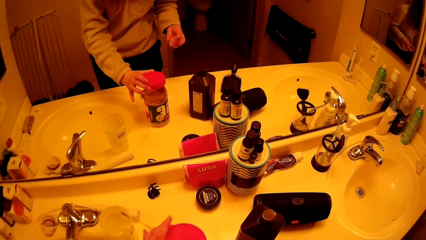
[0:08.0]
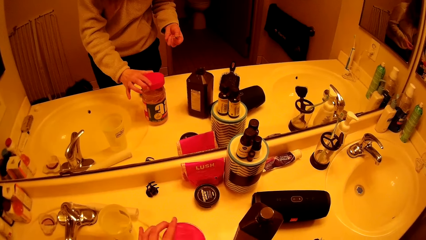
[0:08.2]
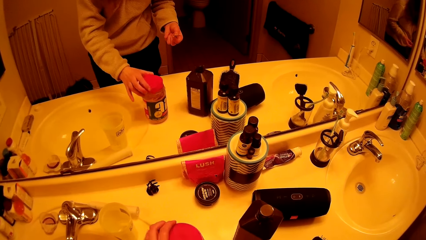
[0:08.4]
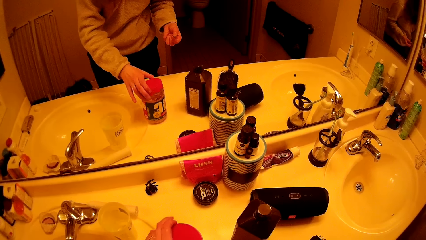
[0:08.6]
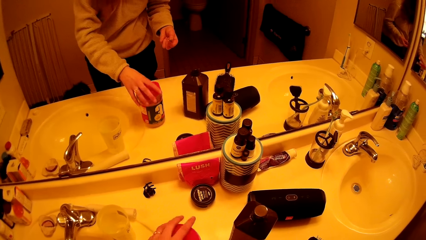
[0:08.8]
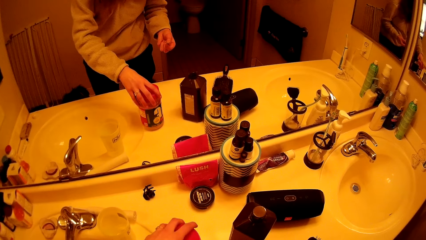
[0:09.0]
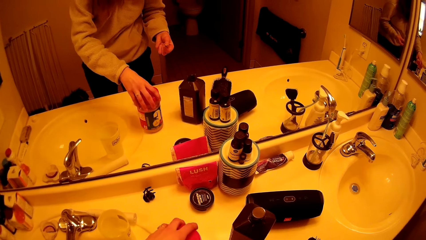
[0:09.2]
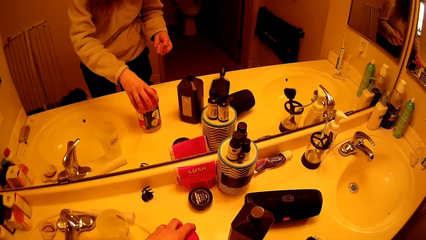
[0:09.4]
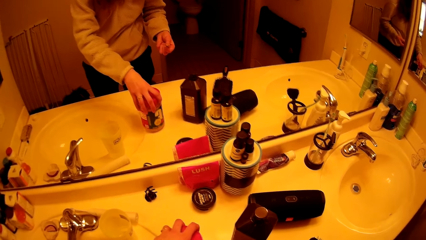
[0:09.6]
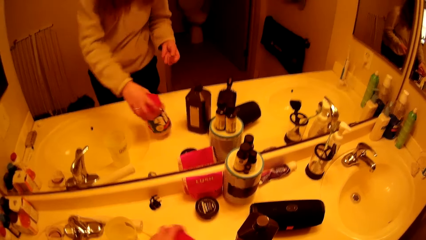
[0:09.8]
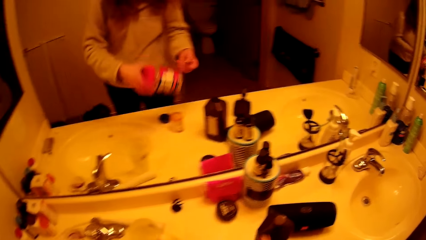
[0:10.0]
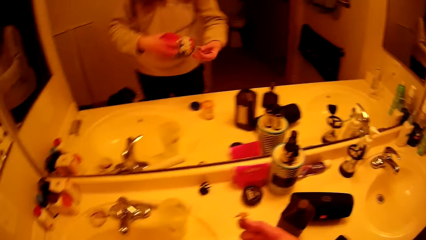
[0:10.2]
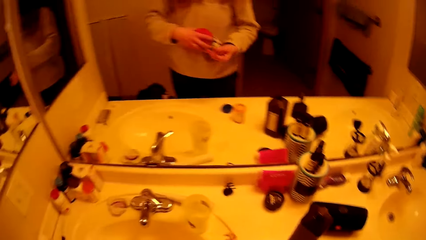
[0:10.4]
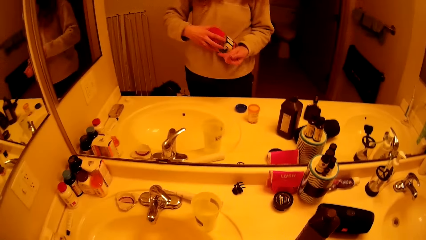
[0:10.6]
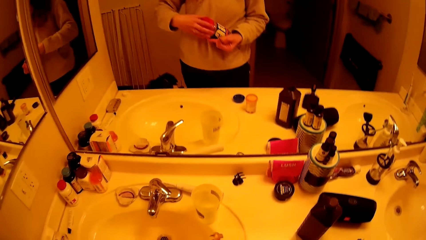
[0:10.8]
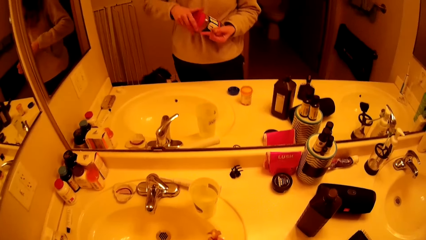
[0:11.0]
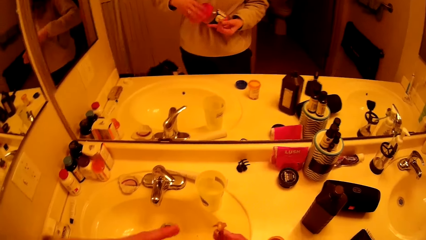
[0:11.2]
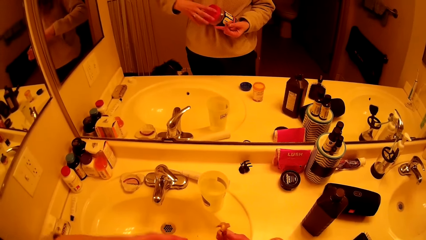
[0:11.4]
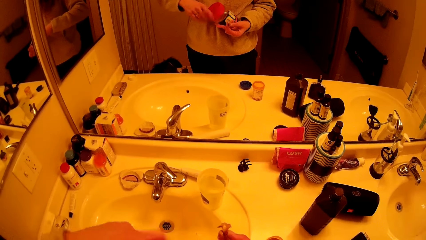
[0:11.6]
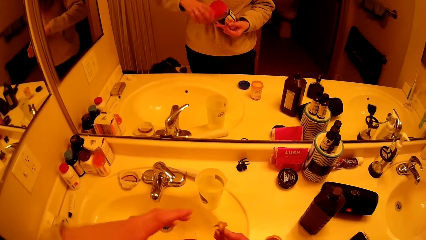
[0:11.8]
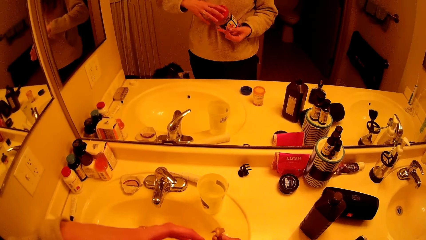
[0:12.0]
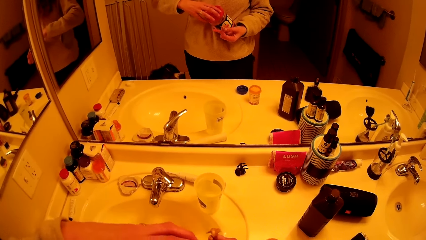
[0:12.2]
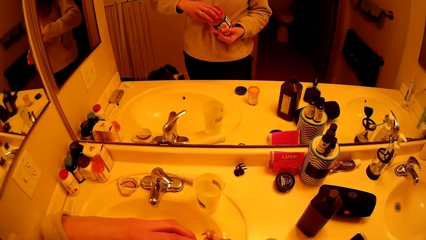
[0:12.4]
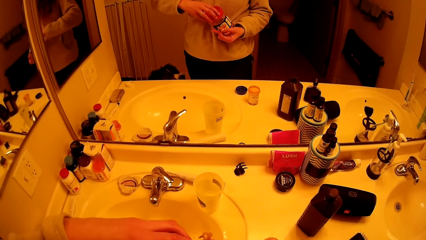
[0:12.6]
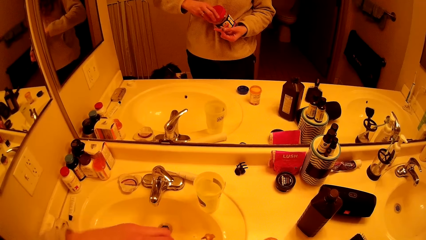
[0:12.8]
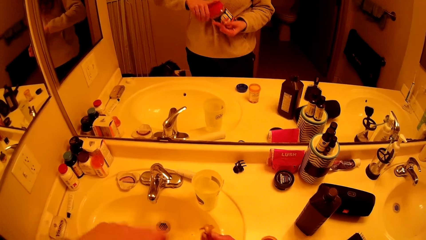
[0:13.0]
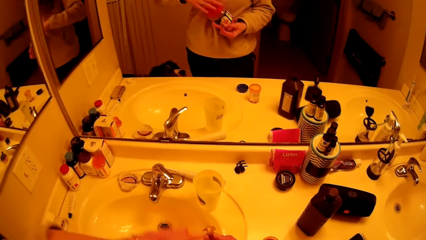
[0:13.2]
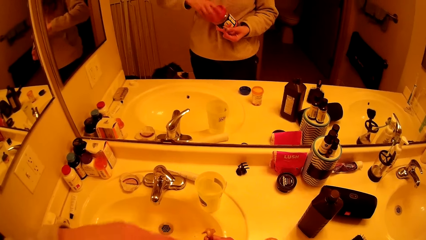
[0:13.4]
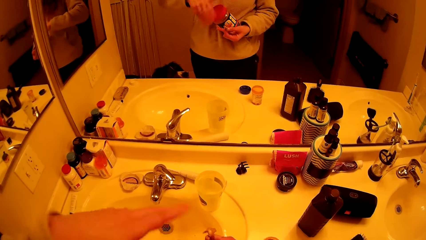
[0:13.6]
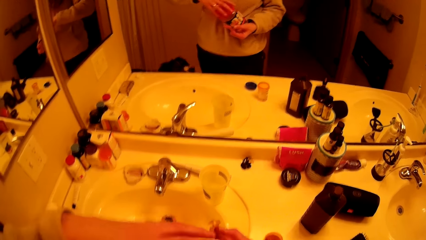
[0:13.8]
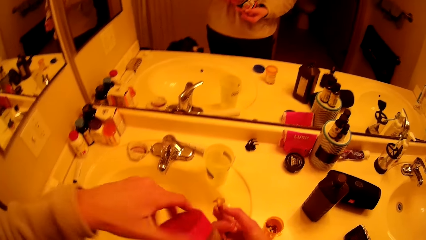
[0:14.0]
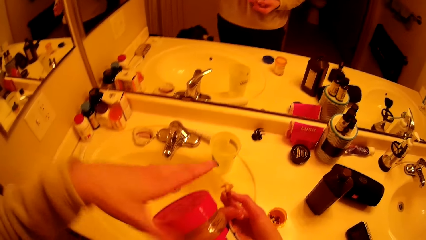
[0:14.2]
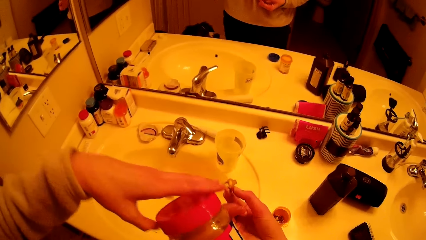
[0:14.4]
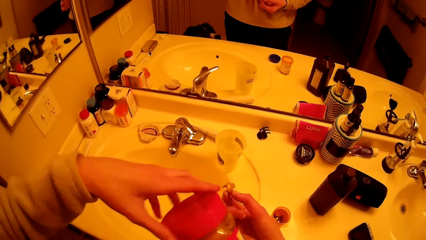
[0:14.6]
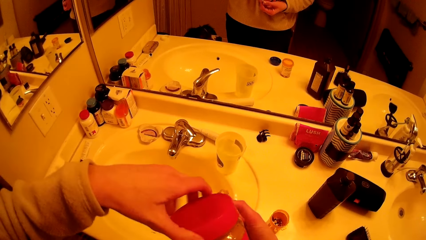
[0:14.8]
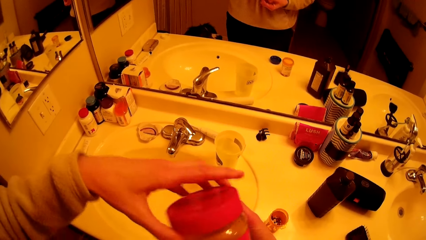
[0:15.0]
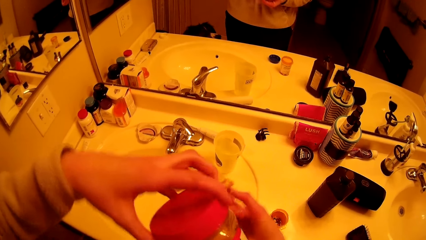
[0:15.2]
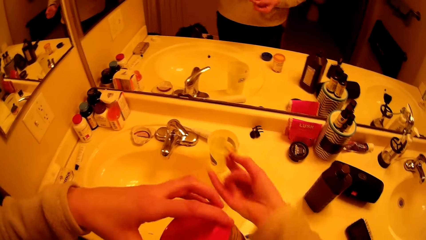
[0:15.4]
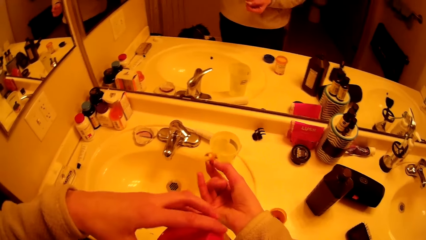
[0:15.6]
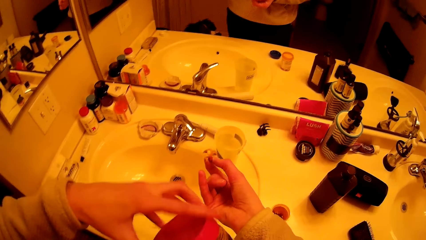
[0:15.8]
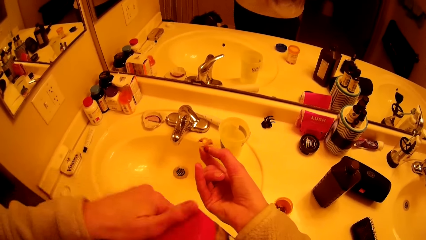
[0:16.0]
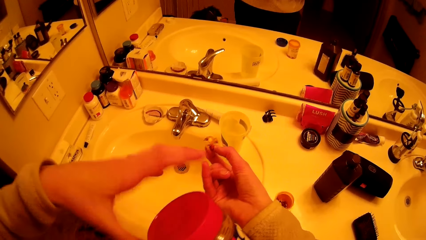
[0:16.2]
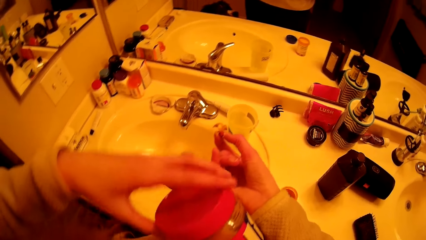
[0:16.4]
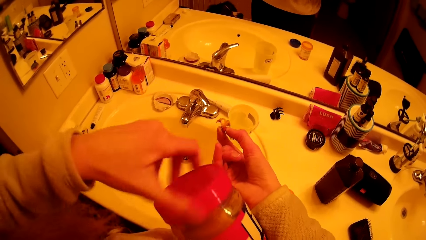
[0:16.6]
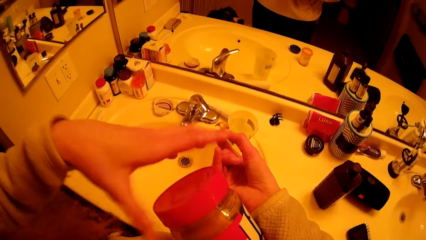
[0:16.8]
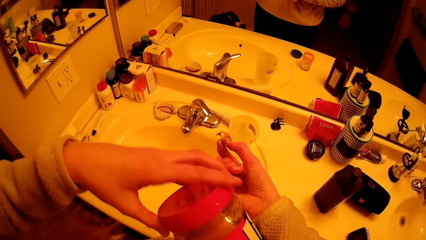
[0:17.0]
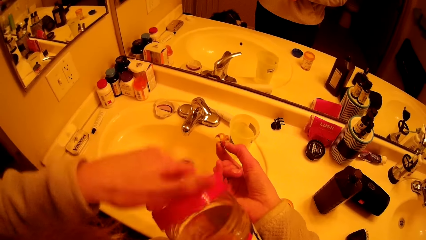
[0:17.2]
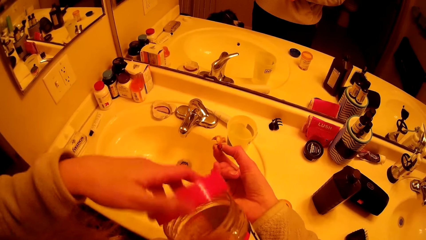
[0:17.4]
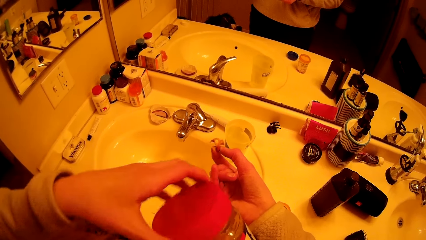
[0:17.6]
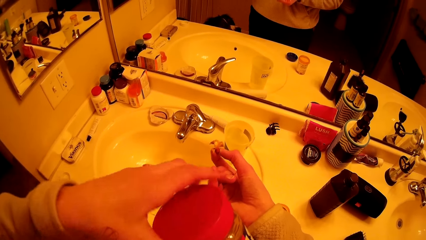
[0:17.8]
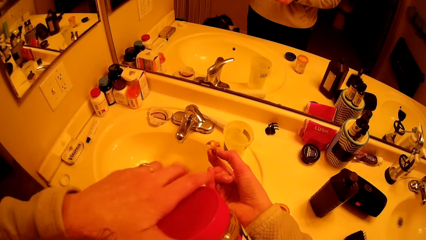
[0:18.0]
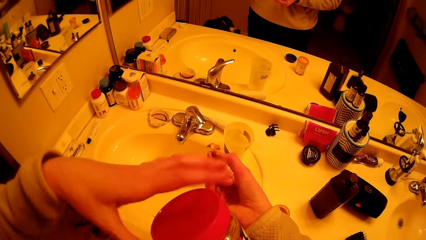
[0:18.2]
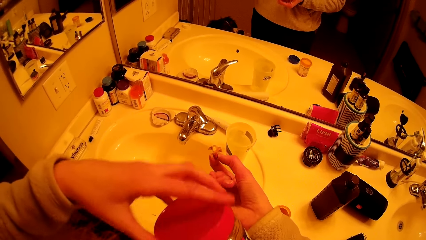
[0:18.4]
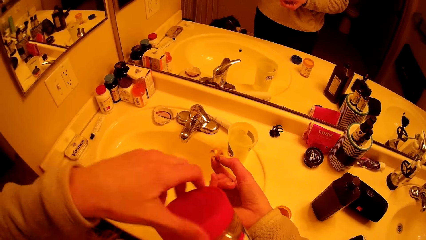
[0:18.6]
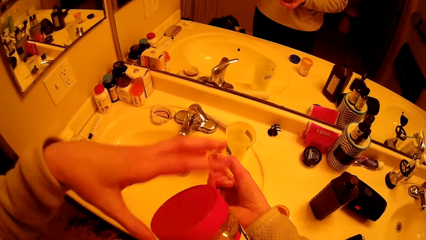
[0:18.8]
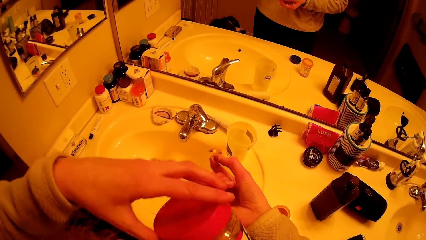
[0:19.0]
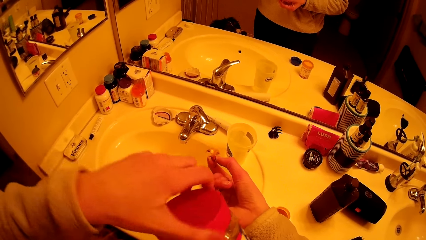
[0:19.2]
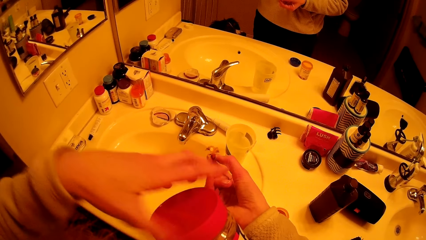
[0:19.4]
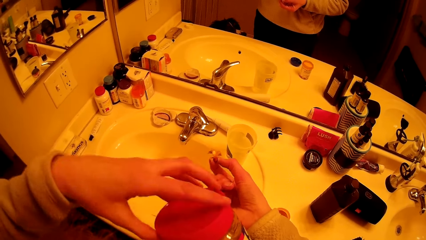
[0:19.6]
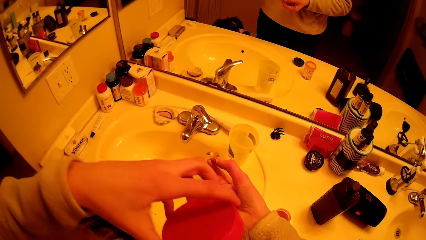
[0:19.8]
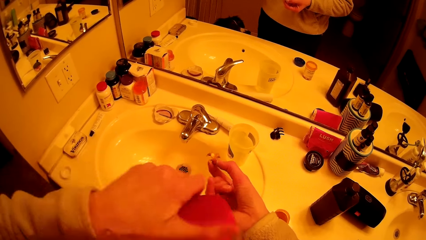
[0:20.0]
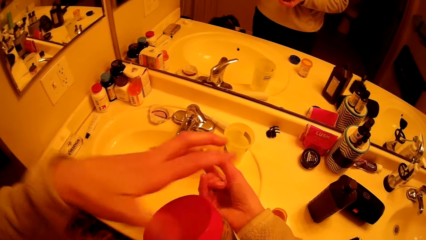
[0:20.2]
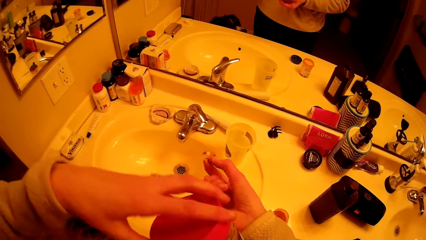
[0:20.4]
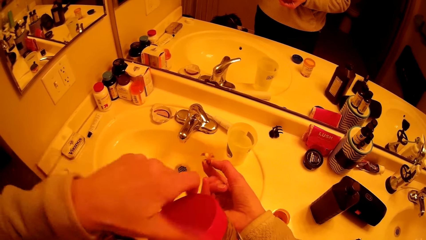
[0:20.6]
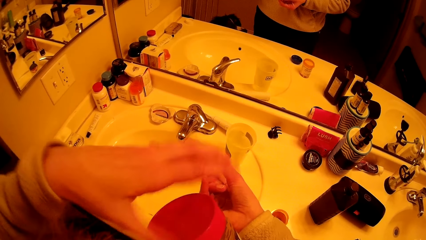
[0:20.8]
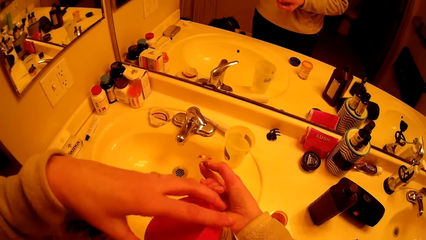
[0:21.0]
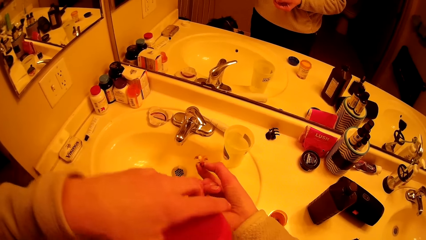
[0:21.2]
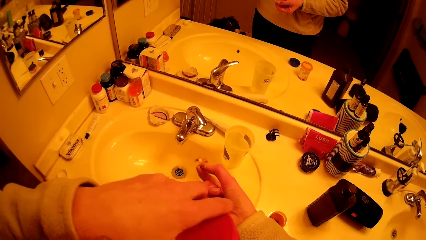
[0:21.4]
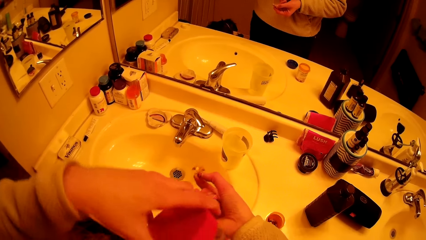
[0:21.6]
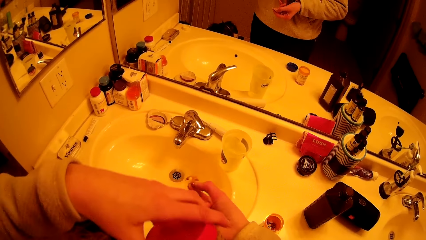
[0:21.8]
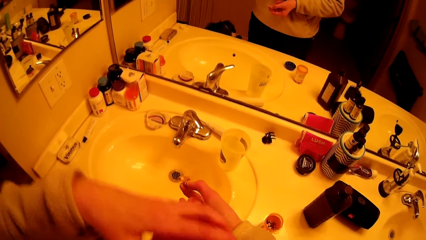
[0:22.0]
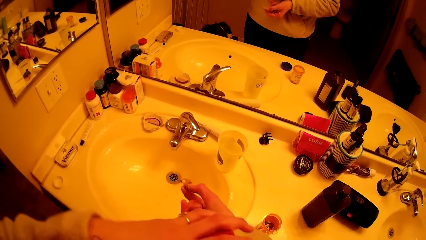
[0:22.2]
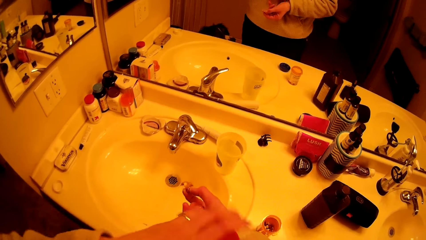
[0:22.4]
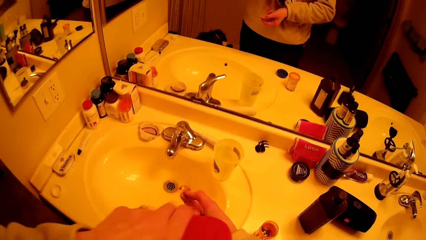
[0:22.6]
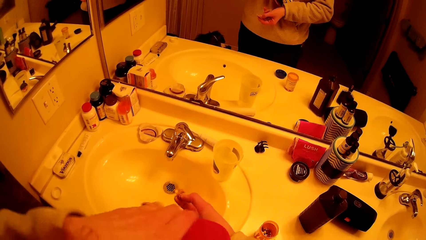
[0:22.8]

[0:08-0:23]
The camera wearer closes the container or jar. She picks the jar with the jar lid from the slab with her left hand. She closes the jar with both hands.
